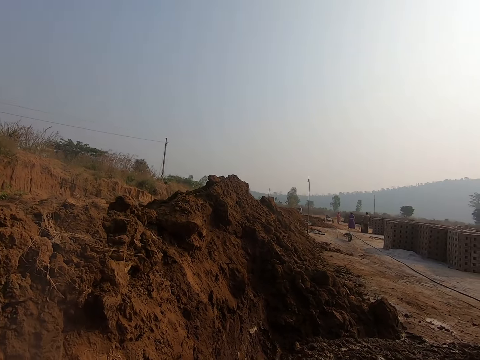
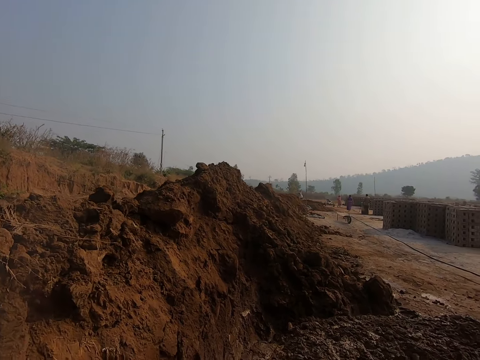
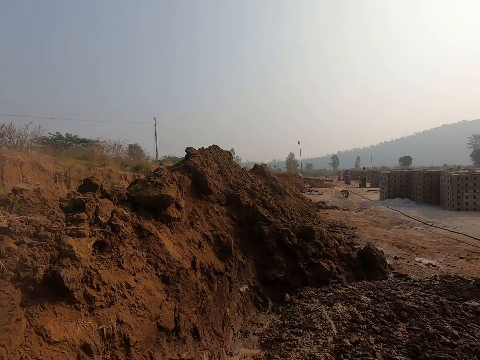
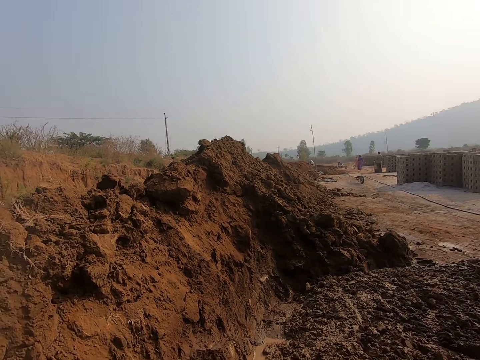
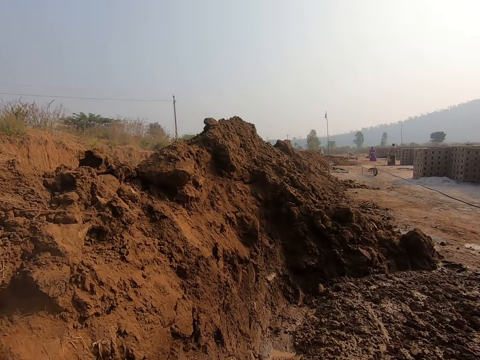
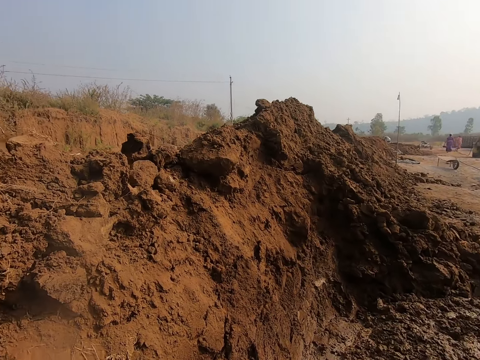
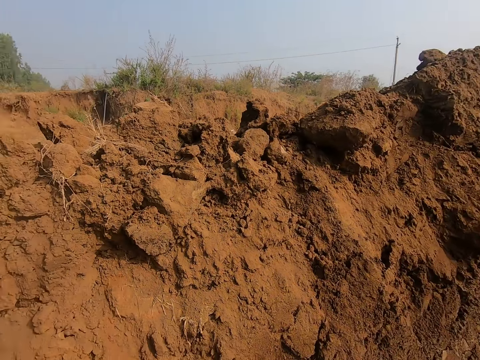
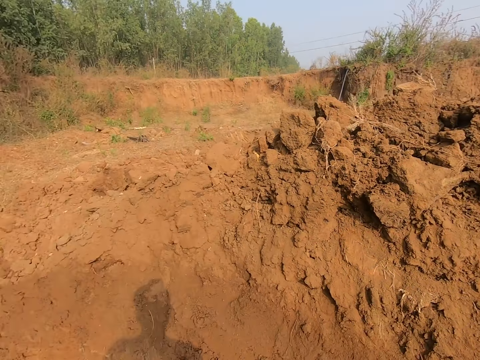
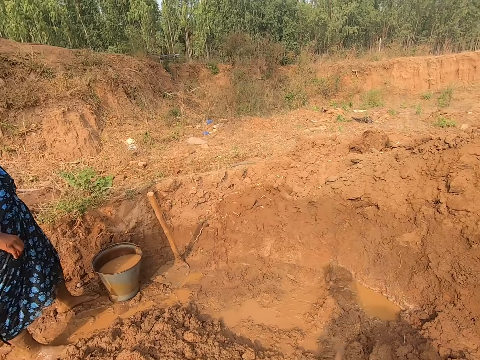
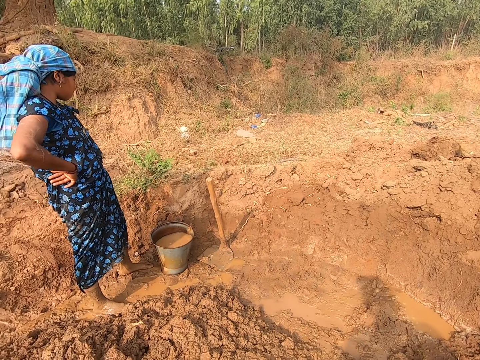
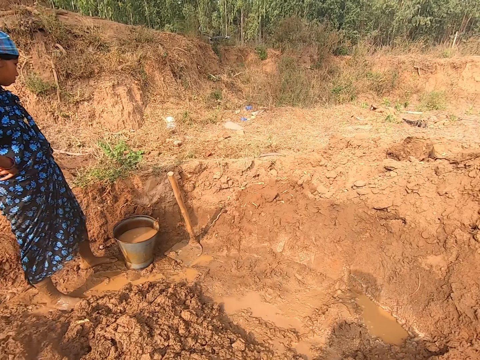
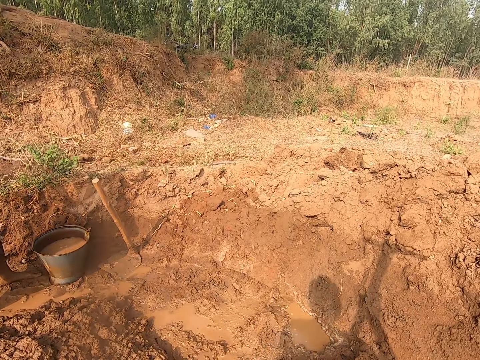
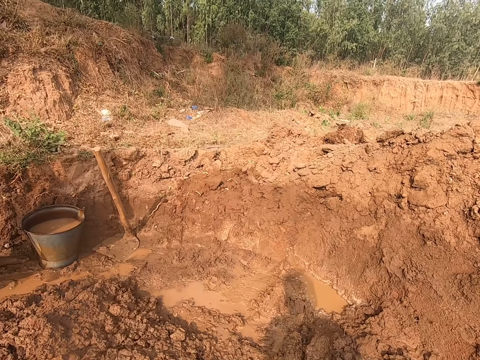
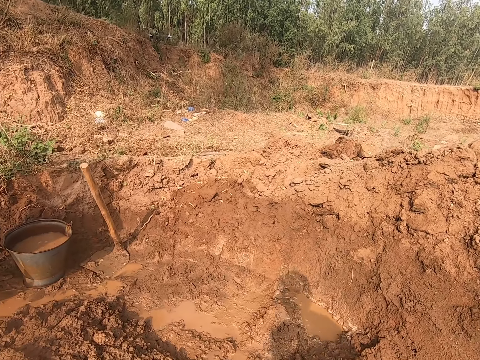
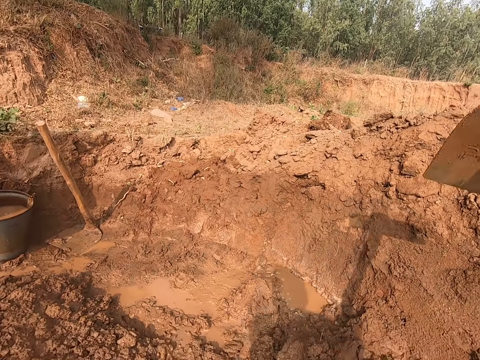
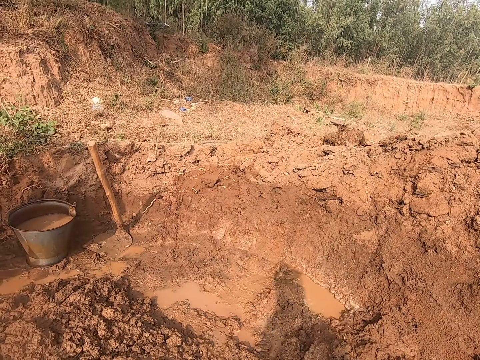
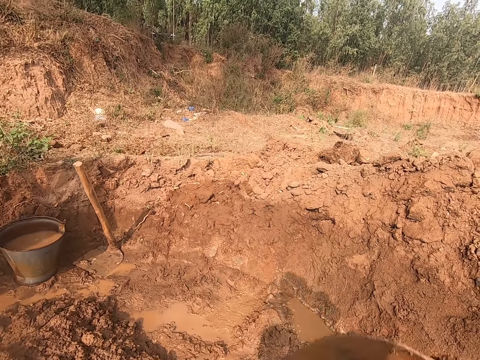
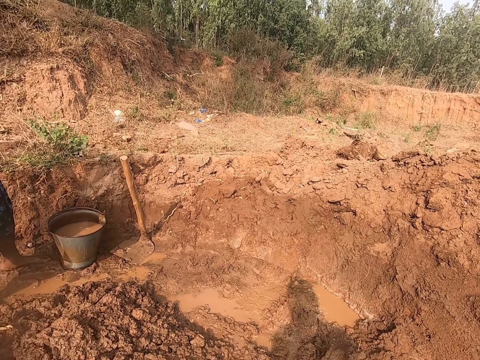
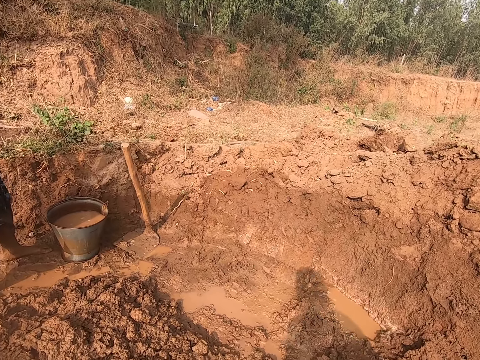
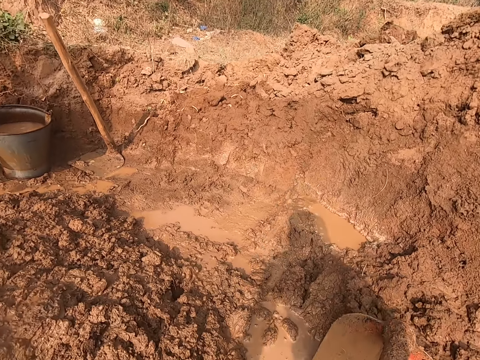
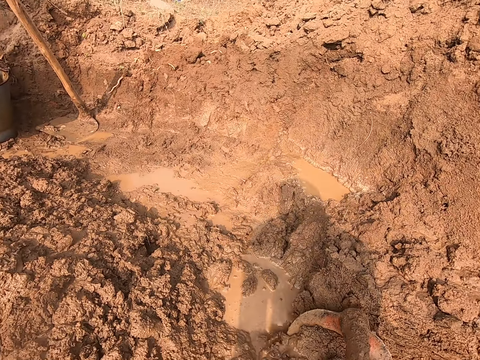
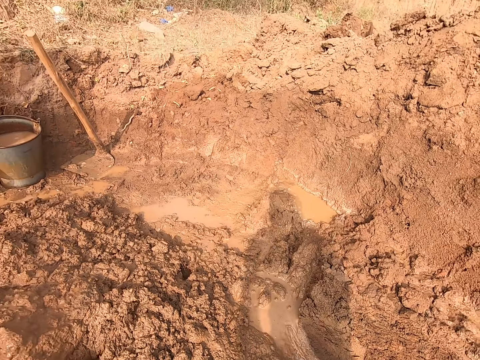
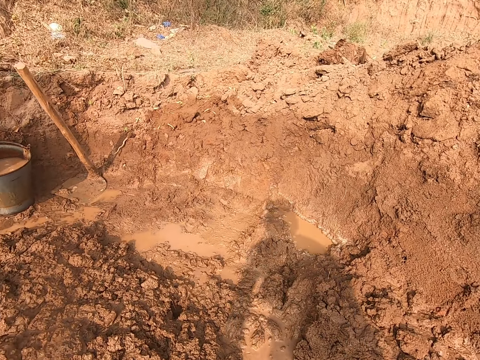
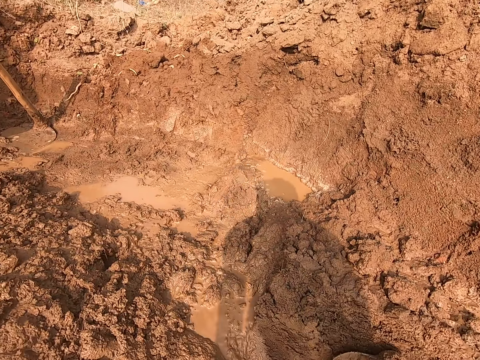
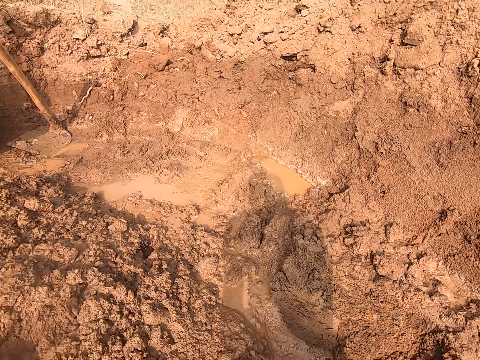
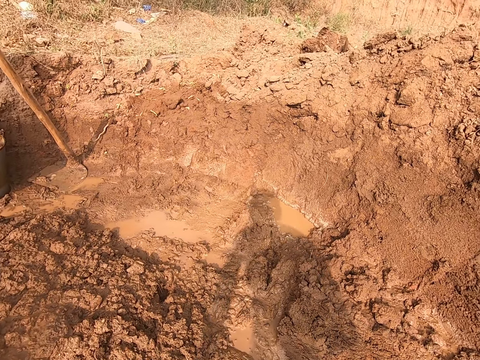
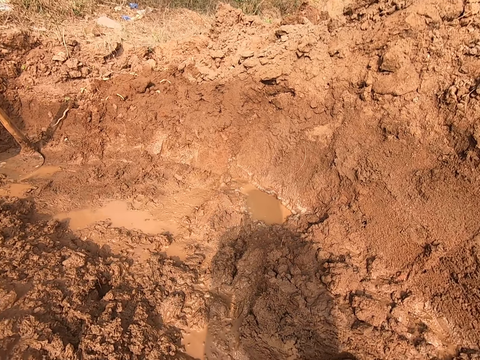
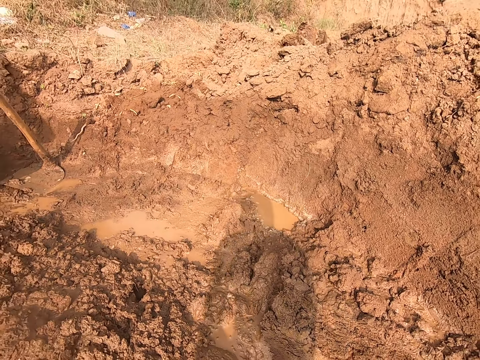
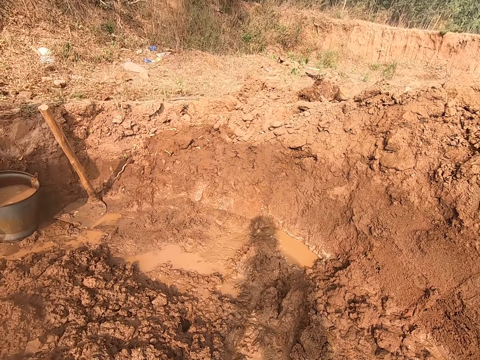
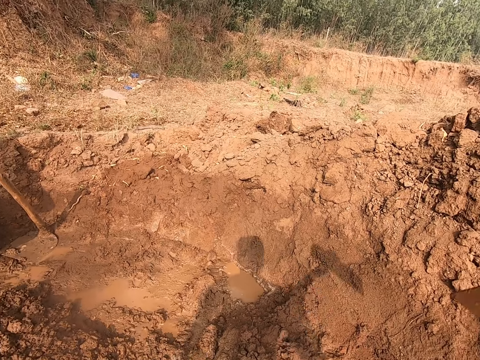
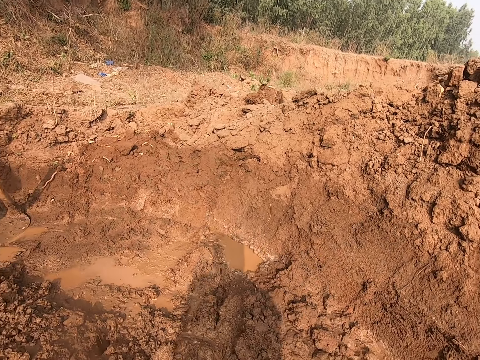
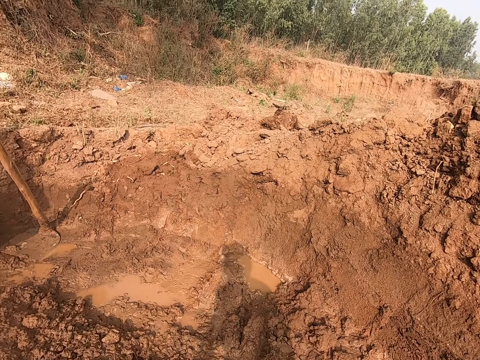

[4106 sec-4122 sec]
The camera wearer hits the ground with a hoe in his hands. He ploughs the land. He digs a hole in the ground with the hoe in his hands.

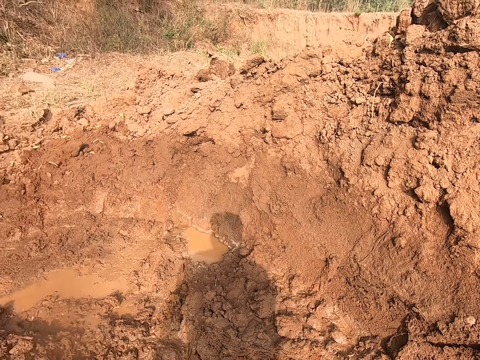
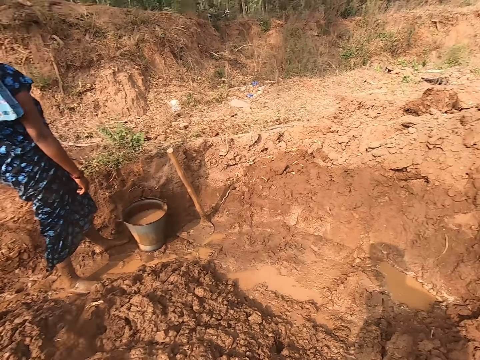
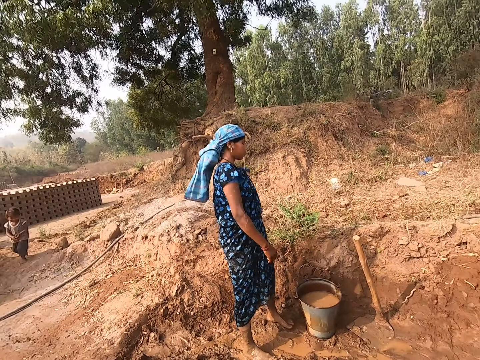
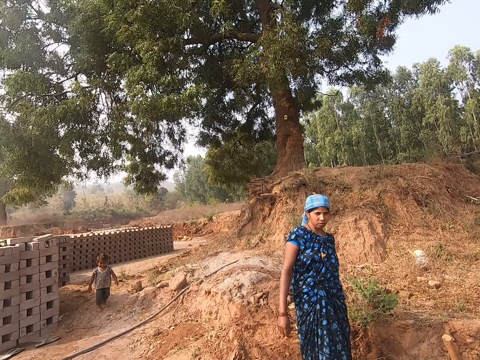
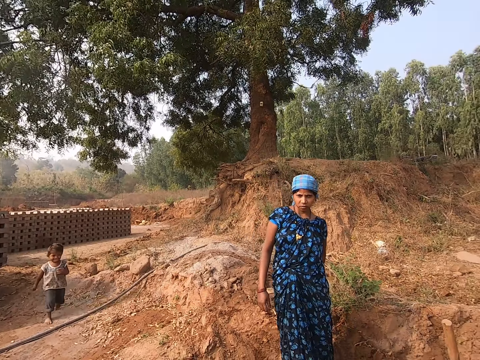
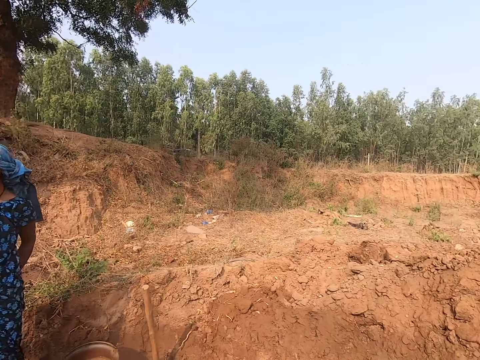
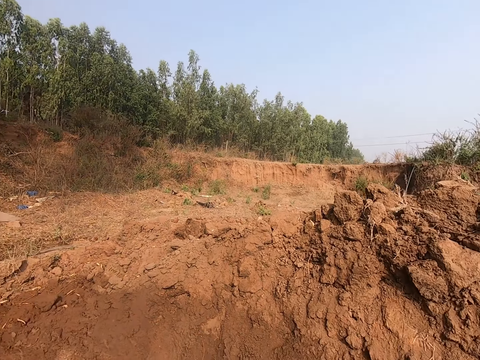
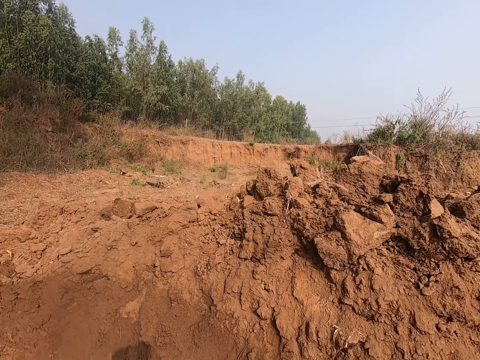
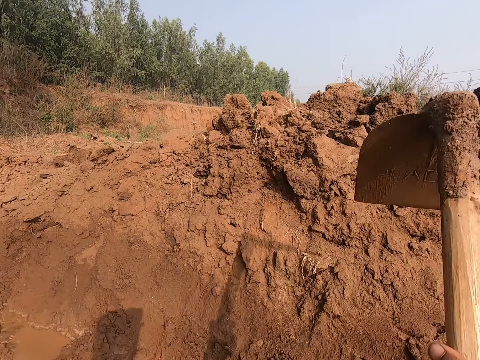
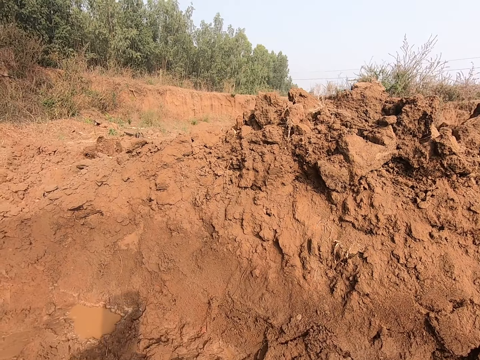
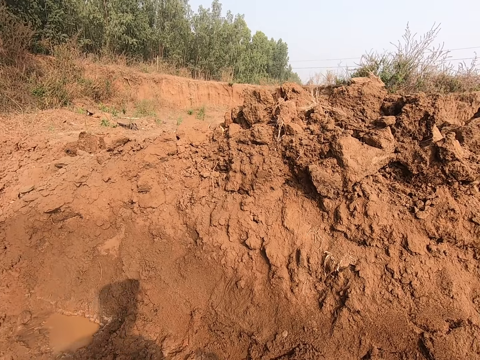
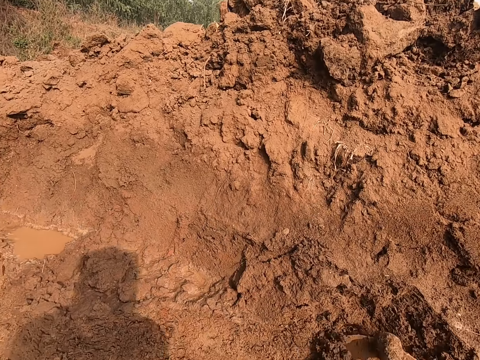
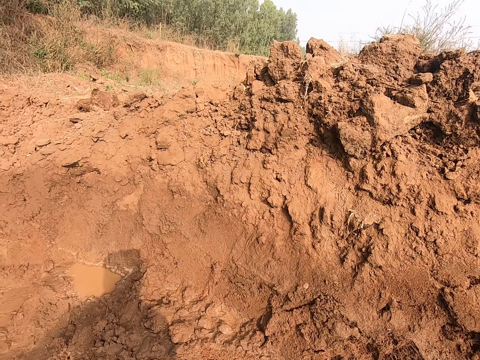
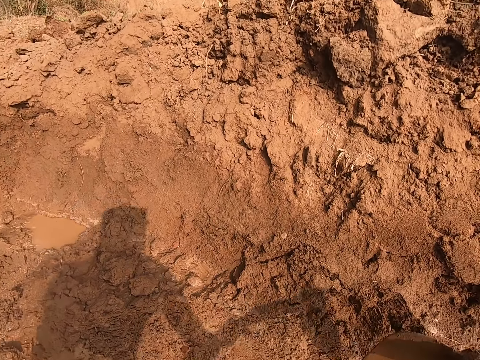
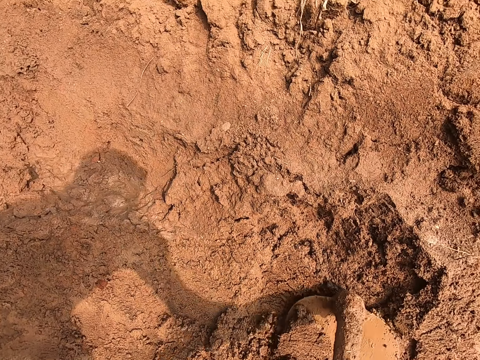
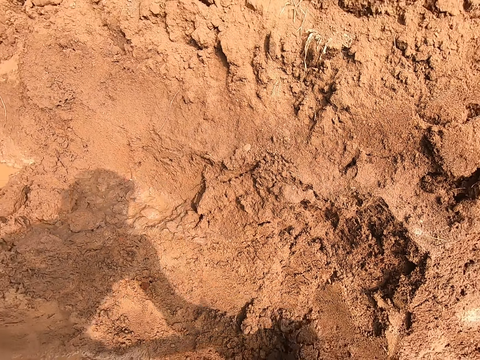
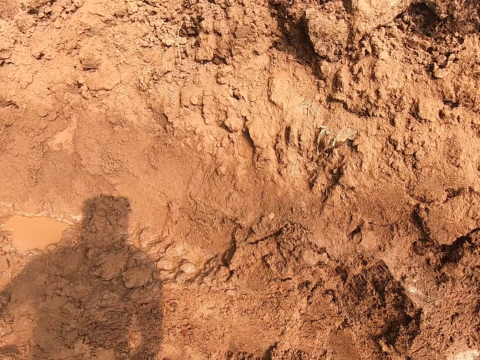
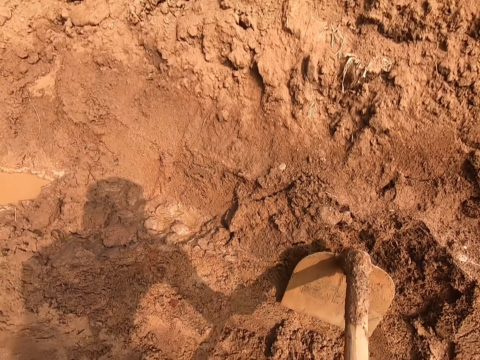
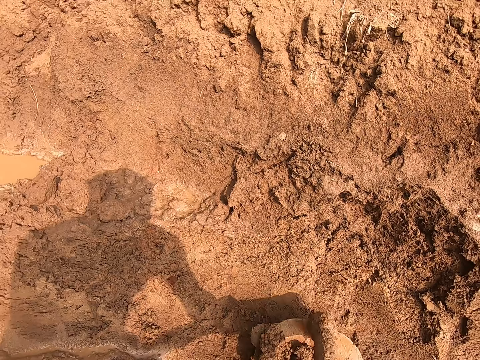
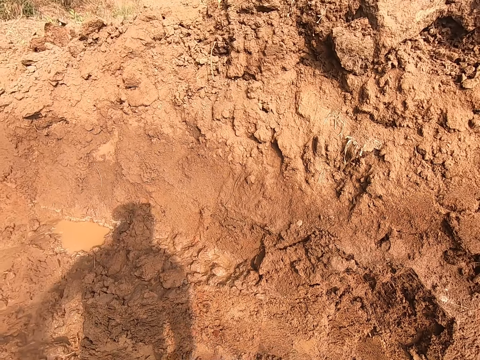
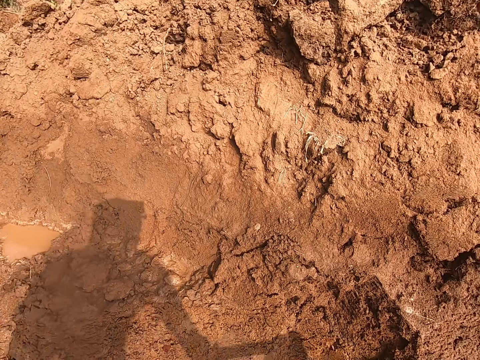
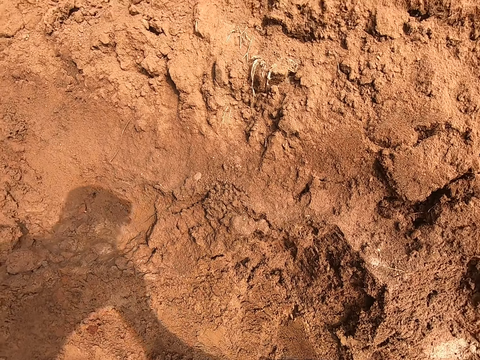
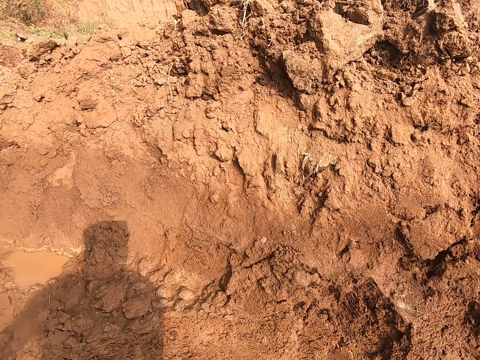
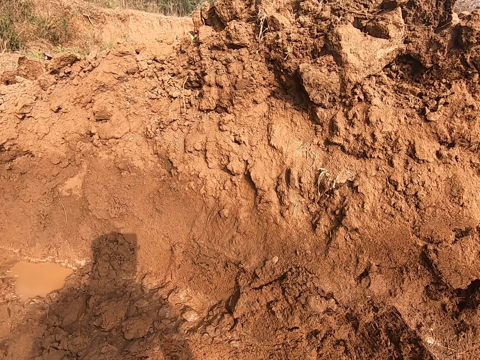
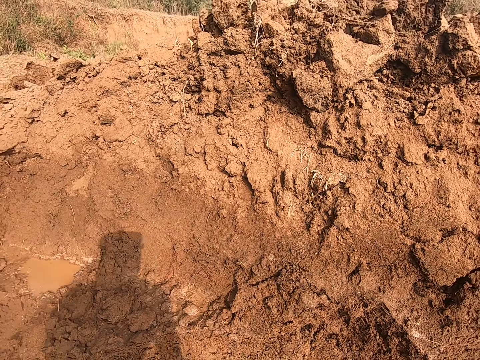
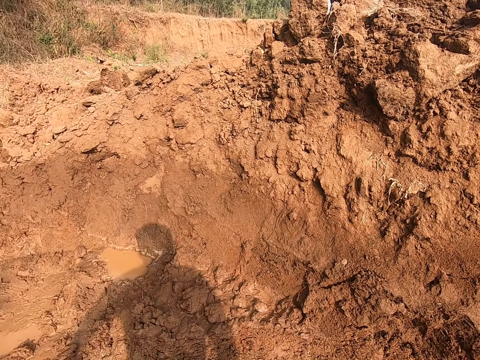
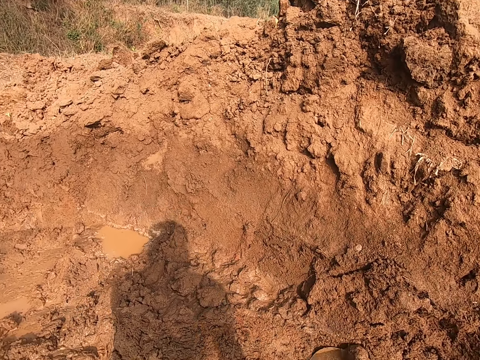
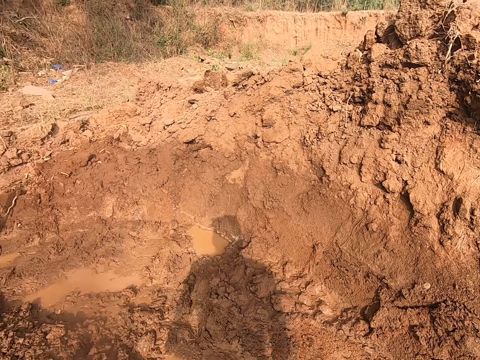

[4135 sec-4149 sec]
A baby walks towards a woman. The camera wearer looks around. He hits the ground with a hoe in his hands. He ploughs the land. He digs a hole in the ground with the hoe in his hands.
